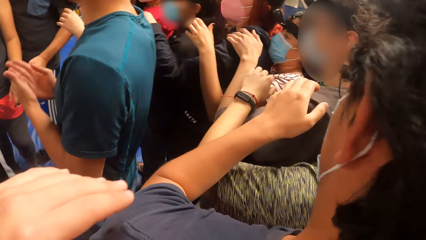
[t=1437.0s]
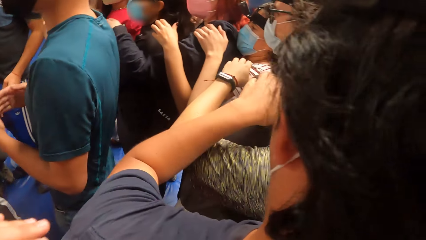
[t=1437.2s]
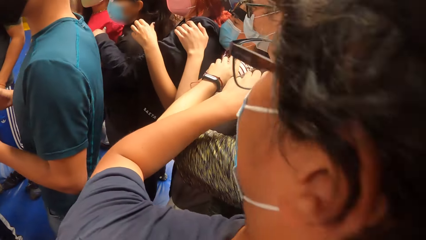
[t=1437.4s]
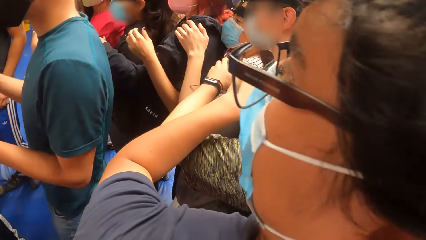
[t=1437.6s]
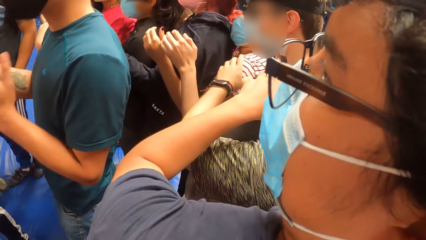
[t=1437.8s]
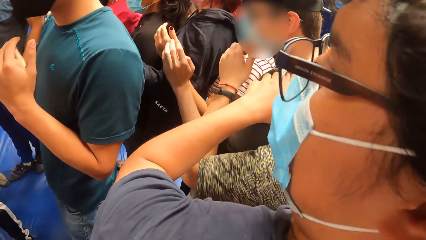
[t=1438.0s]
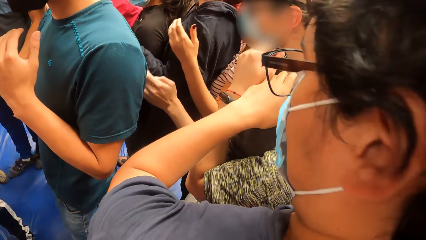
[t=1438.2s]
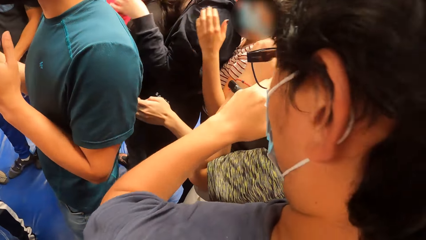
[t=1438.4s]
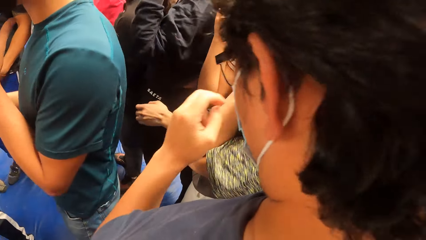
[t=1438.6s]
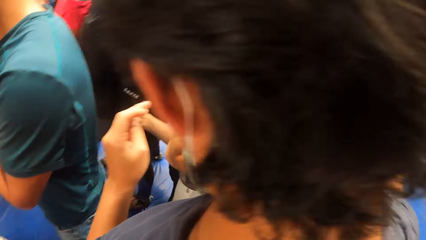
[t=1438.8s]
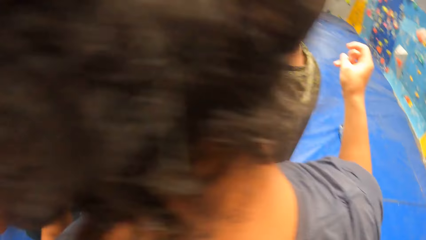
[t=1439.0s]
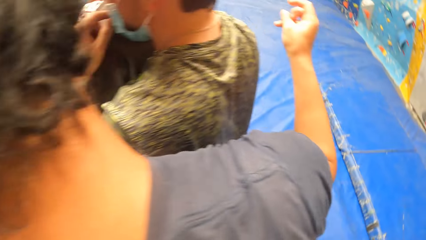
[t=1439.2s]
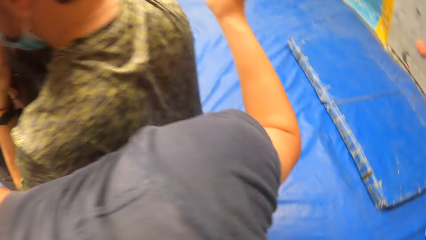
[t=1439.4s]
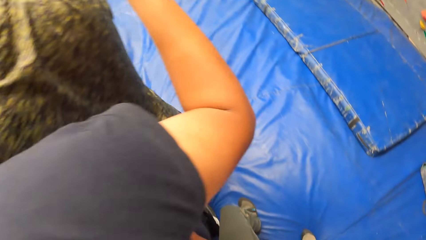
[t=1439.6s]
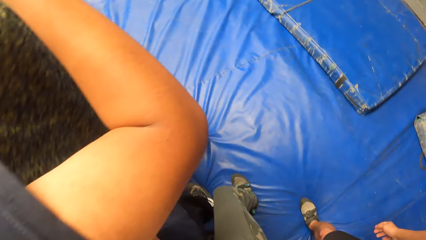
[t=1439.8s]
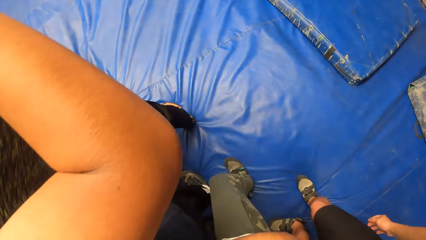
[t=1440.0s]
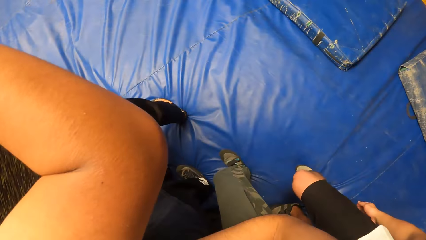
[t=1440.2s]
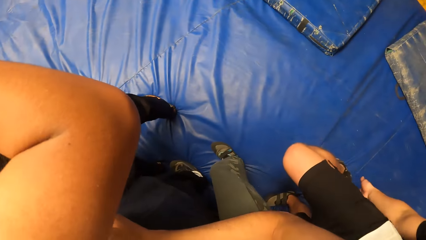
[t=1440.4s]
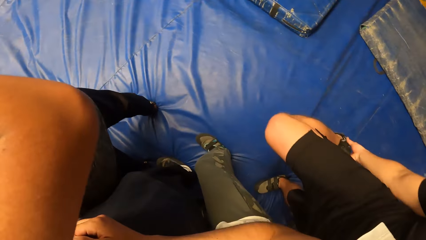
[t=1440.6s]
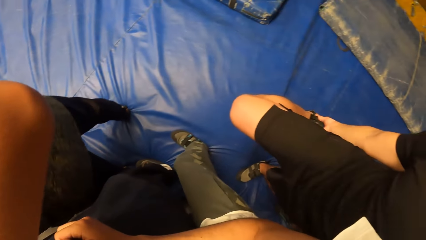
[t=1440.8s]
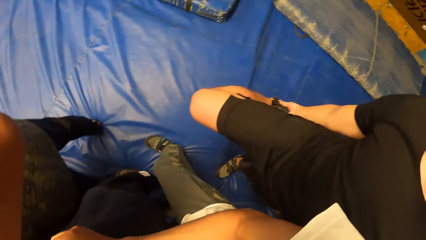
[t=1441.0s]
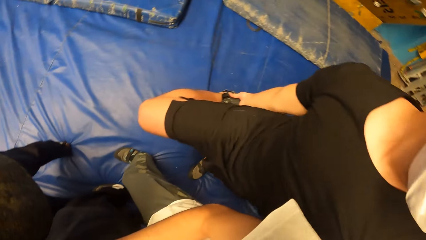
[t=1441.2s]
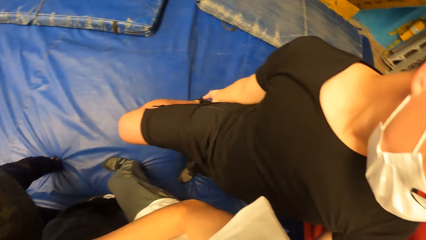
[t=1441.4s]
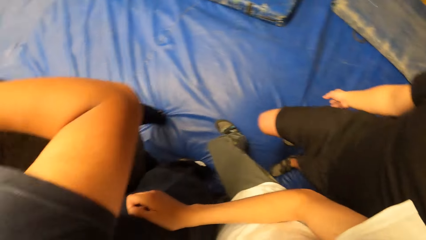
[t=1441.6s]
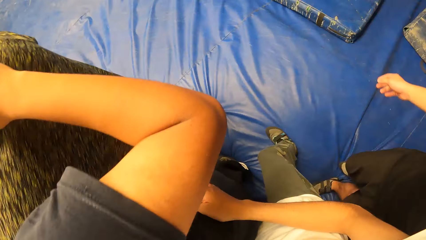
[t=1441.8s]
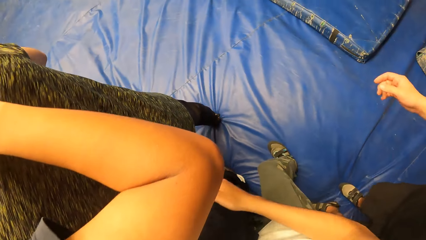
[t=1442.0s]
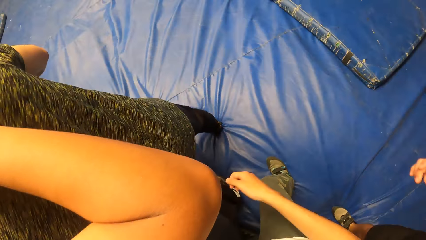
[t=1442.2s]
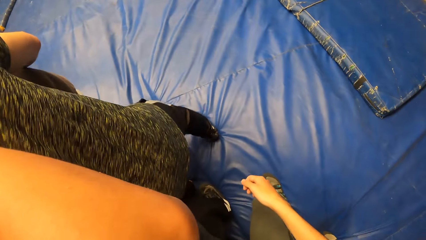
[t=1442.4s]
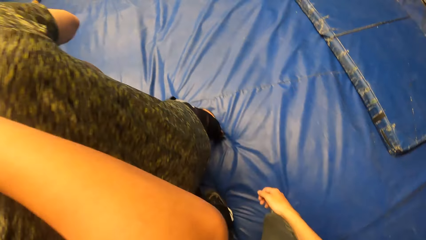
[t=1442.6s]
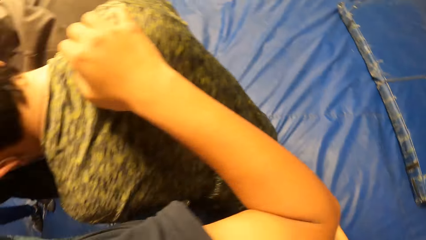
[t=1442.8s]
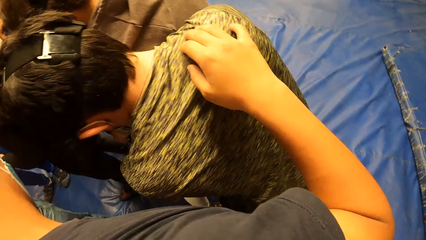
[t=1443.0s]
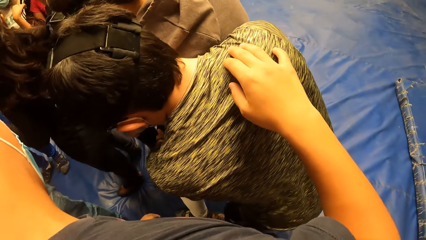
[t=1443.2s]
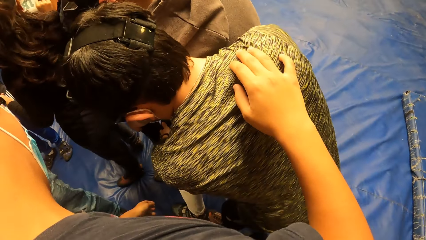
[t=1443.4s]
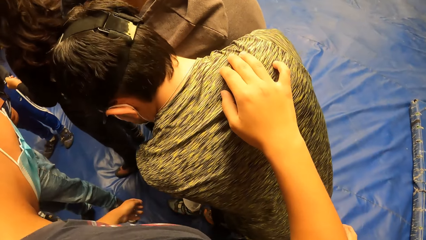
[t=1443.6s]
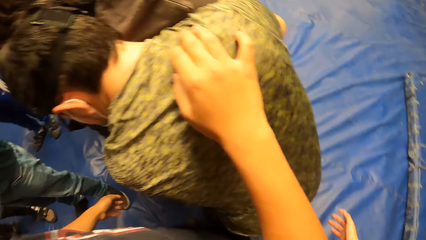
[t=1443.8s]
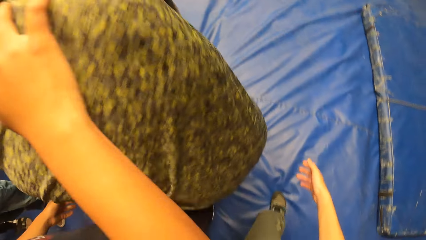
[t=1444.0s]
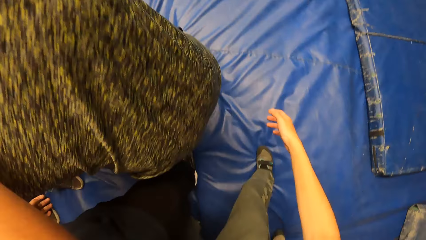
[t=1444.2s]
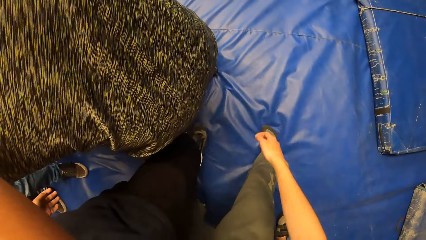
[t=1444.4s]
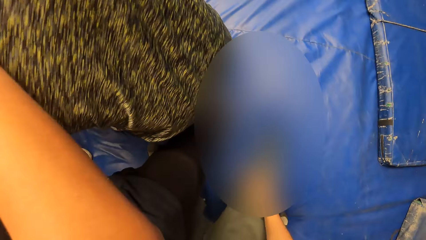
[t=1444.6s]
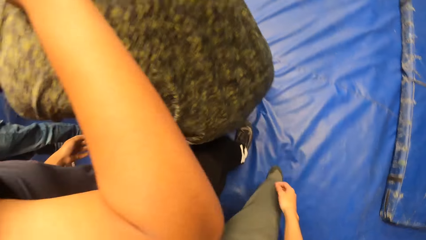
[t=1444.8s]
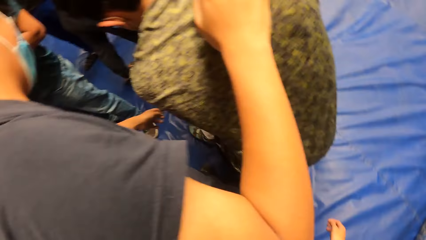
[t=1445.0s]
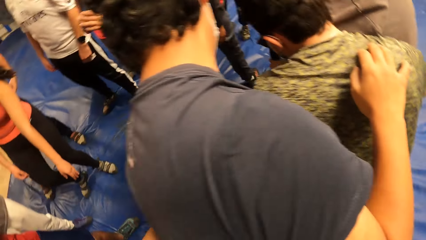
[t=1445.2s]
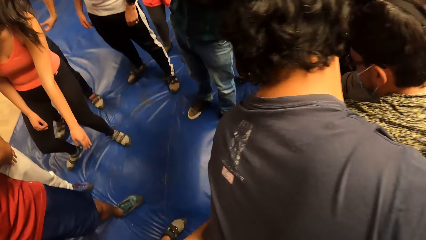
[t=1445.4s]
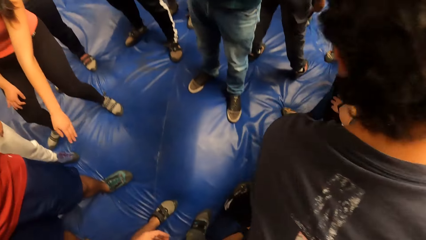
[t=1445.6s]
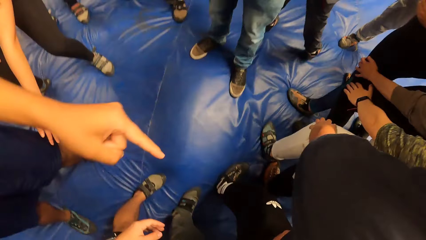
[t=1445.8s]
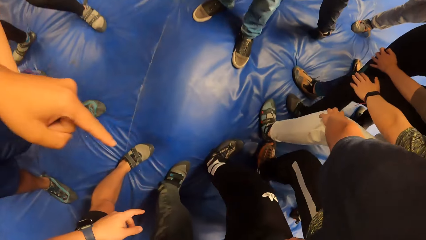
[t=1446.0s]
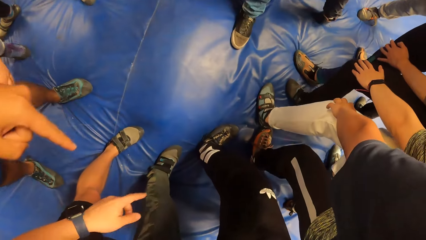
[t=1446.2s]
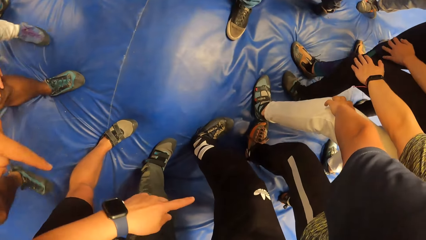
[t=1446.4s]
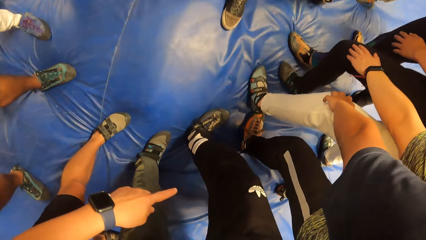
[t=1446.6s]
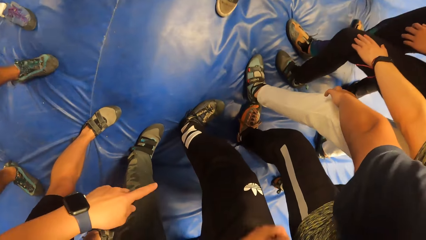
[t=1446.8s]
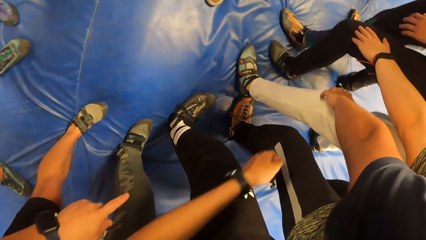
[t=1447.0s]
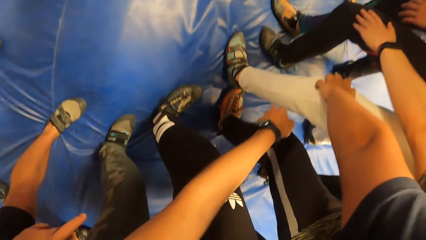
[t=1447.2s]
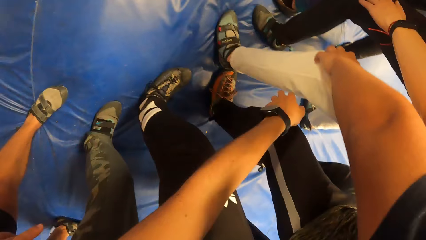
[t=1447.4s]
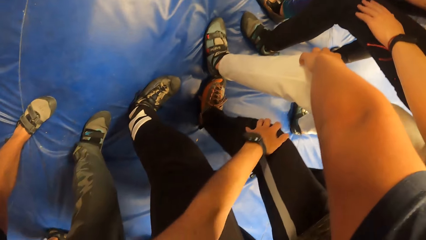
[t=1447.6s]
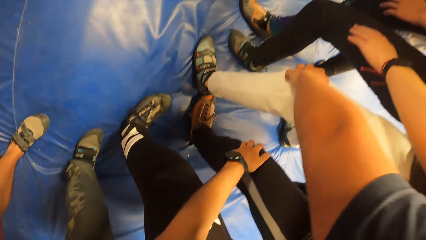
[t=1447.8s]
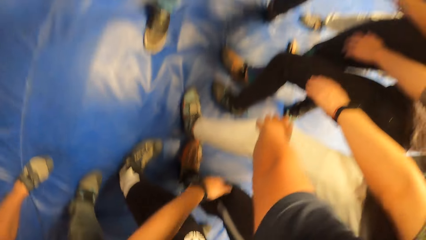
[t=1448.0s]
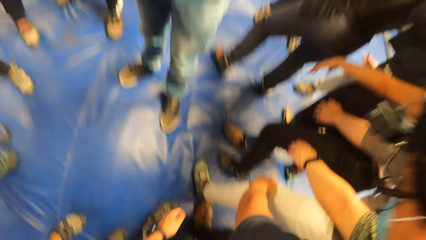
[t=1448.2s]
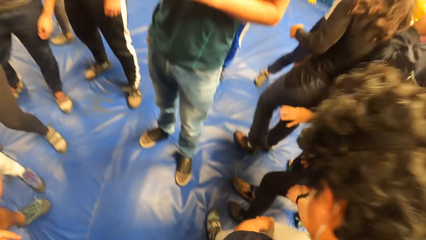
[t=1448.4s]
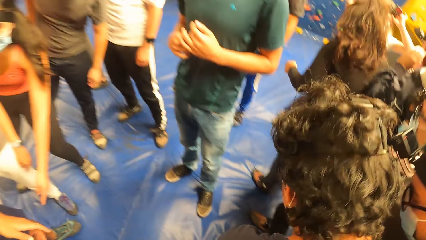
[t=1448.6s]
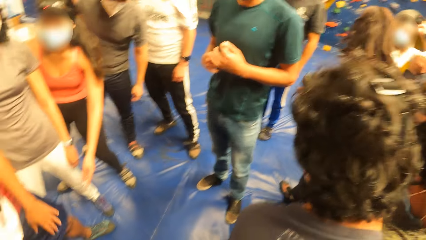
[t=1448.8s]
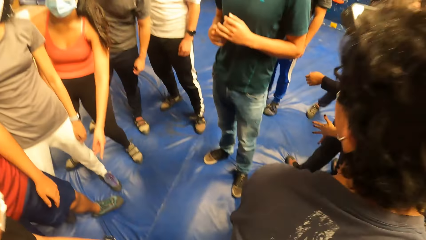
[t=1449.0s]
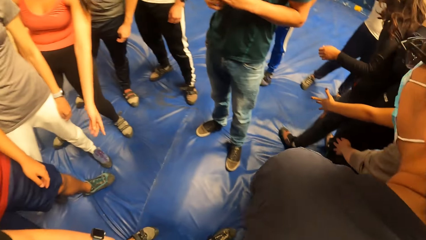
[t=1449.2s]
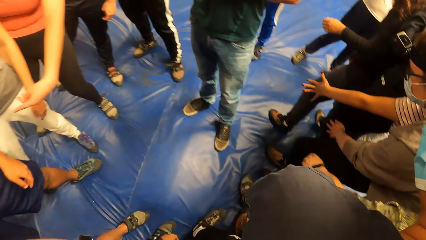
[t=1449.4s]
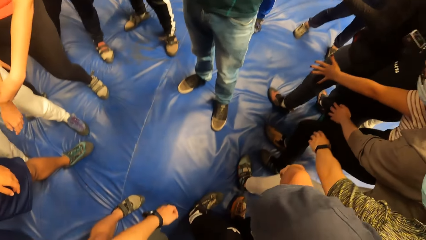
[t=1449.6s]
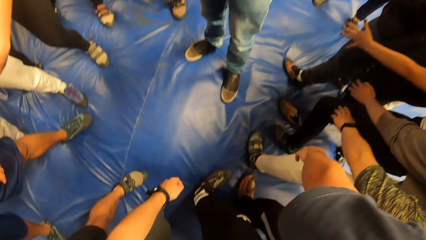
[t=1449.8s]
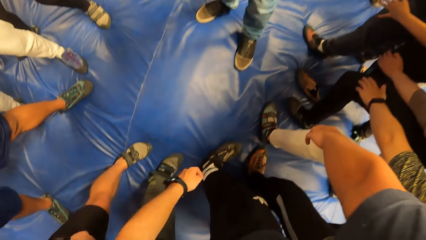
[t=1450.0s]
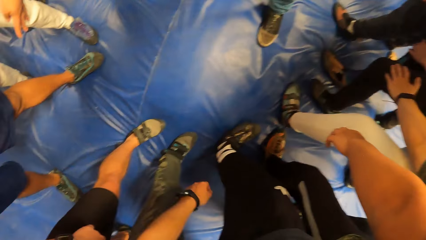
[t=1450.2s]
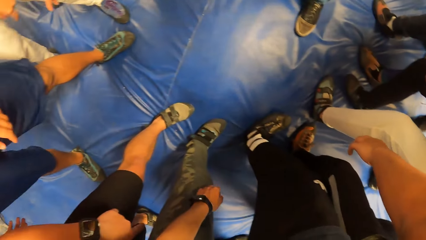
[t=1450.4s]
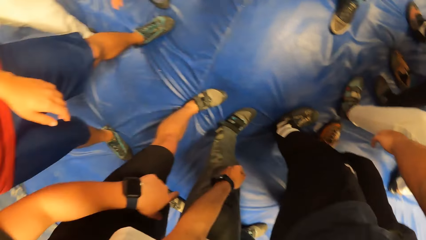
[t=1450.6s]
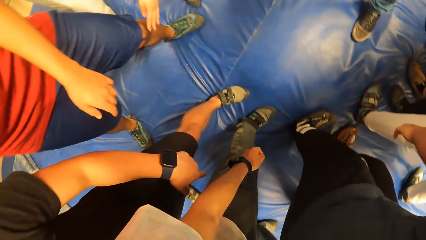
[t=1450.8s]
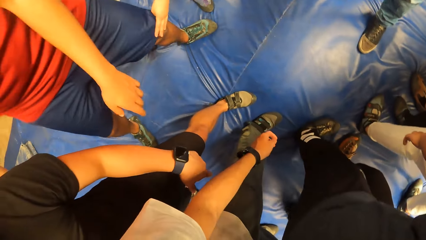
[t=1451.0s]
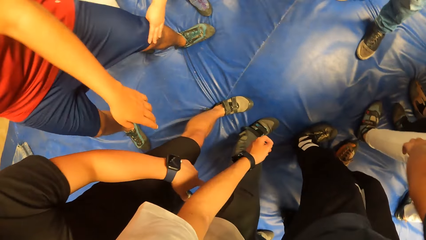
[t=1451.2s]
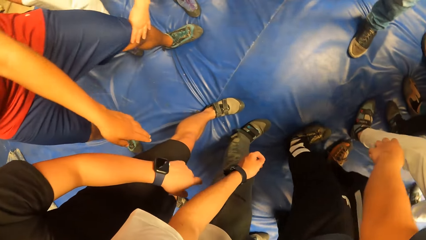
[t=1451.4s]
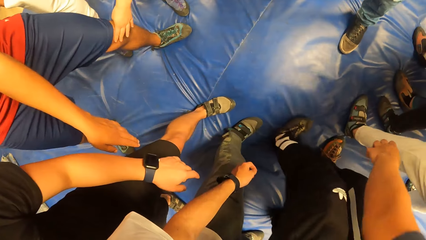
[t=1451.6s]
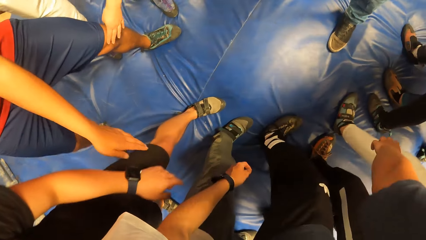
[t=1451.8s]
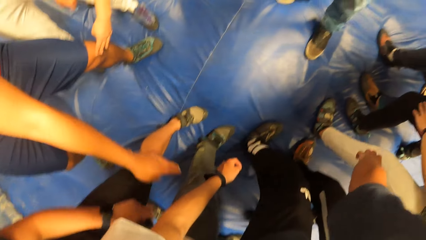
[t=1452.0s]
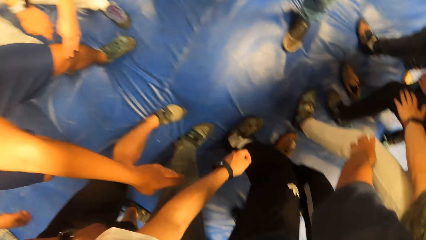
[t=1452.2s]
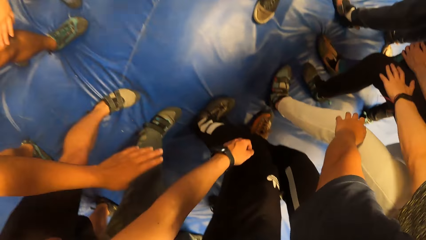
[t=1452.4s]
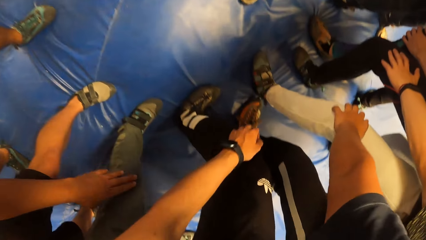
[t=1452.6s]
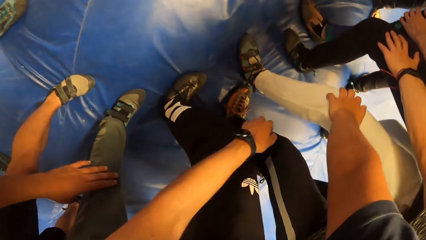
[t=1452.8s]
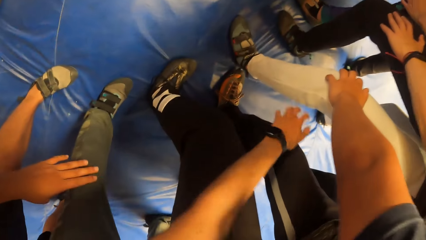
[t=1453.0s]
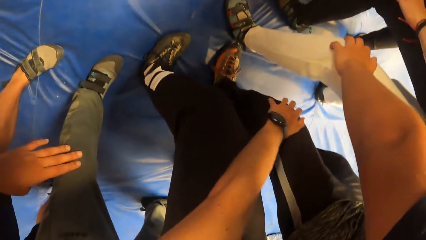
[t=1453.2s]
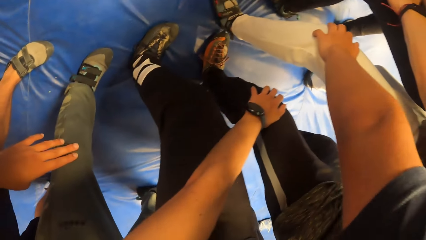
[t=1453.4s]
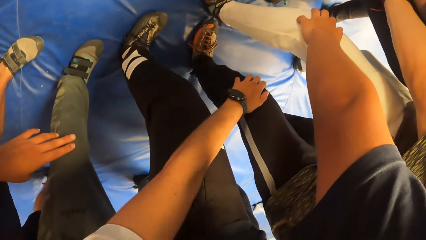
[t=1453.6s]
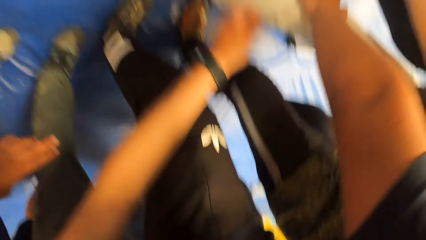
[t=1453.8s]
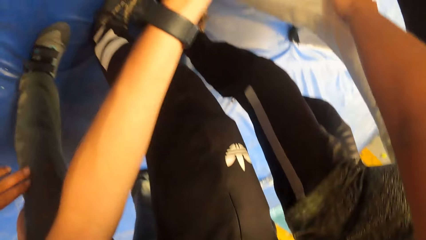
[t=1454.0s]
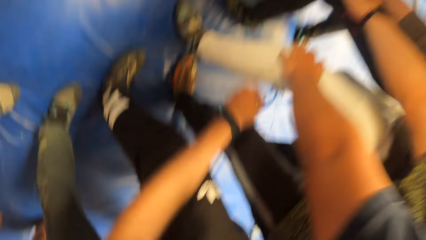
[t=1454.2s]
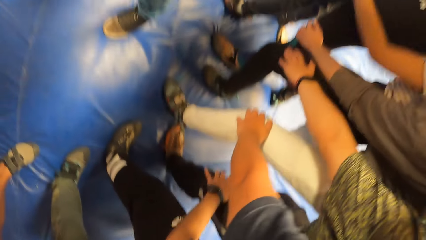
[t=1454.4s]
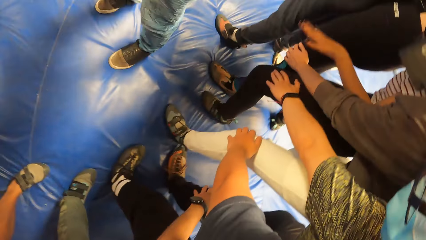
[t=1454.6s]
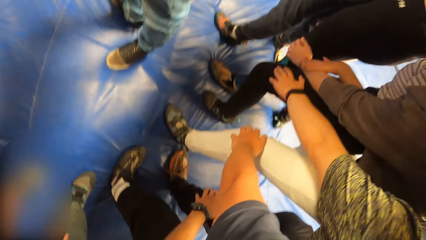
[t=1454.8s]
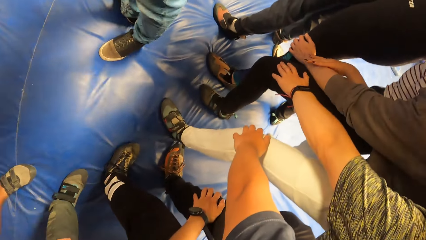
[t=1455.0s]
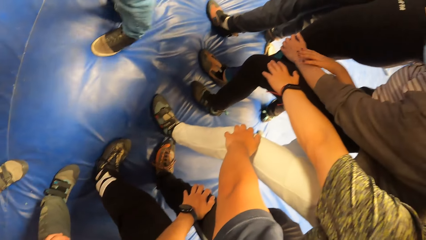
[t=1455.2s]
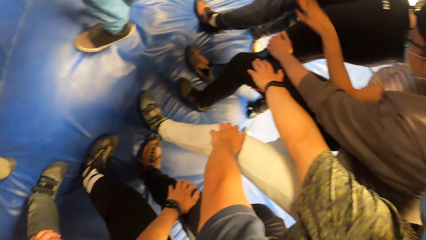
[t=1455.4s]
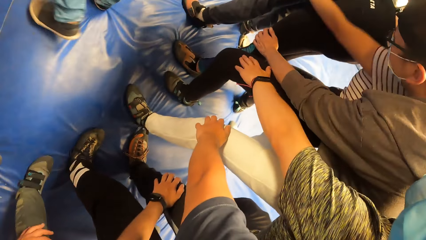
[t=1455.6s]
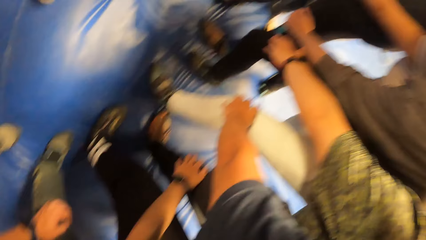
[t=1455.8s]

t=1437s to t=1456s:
A person puts the hands together. The camera wearer looks around. Another person holds a leg. The camera wearer looks around. A third person points a finger. A fourth person points a finger. The camera wearer touches a man's left leg with his left hand. A fifth person stretches a hand. The camera wearer removes his left hand from the man's left leg. The third person stretches a hand. The camera wearer touches the man's left leg with his left hand. The fourth person holds a knee. The camera wearer removes his left hand from the man's left leg. The fourth person stretches a hand. The camera wearer touches the man's left leg with his left hand.
